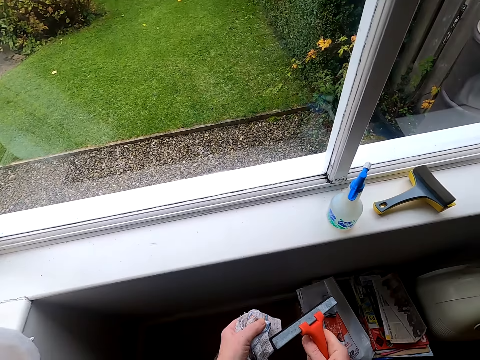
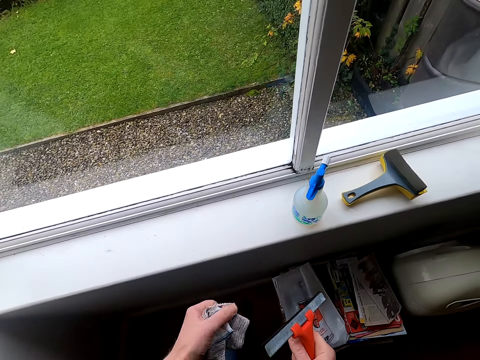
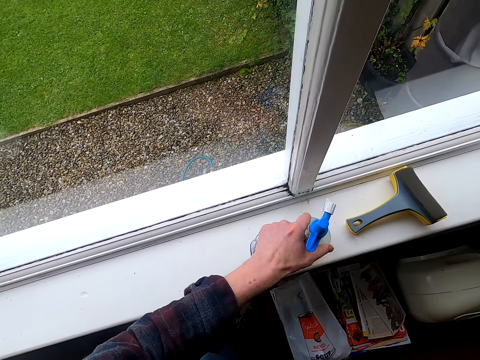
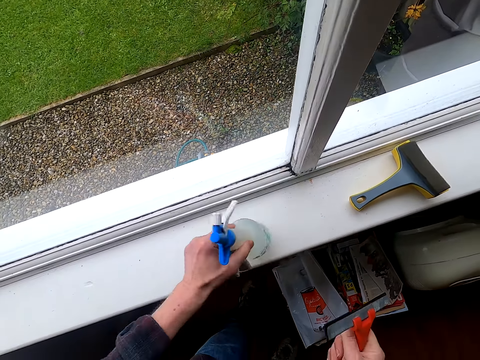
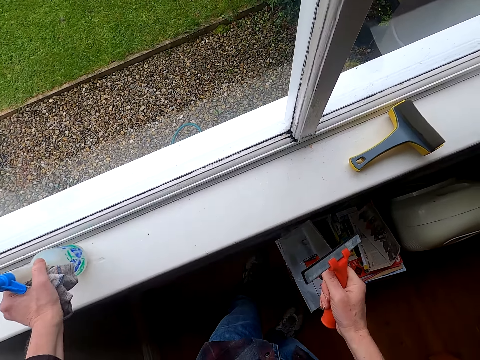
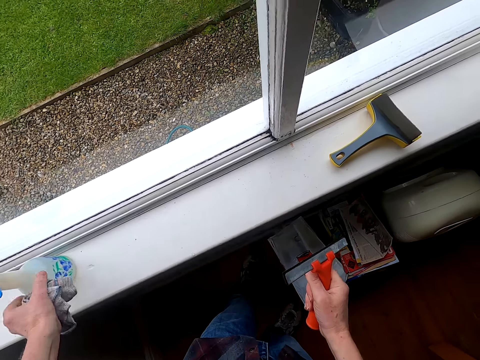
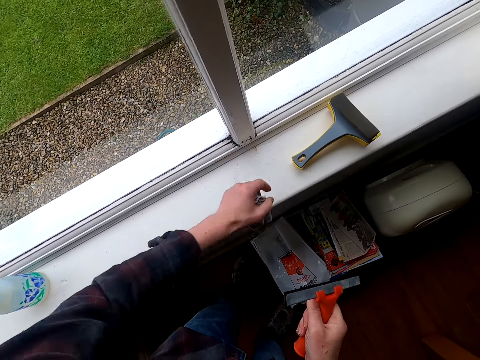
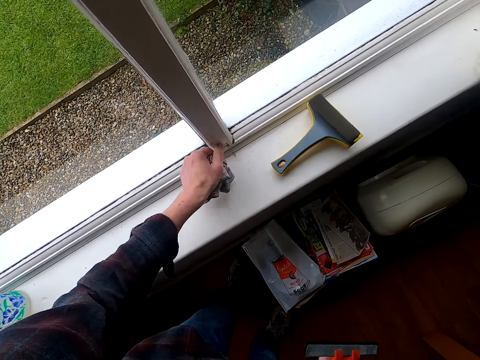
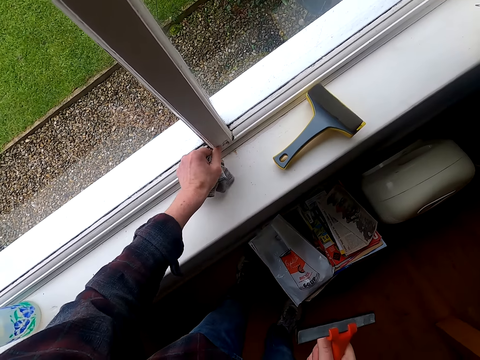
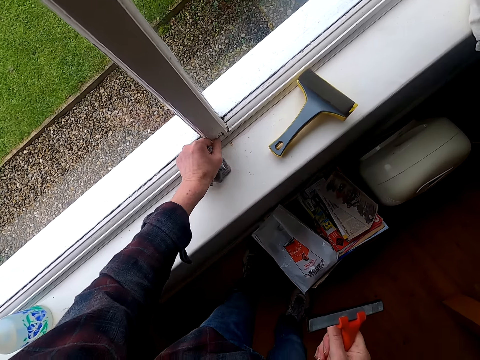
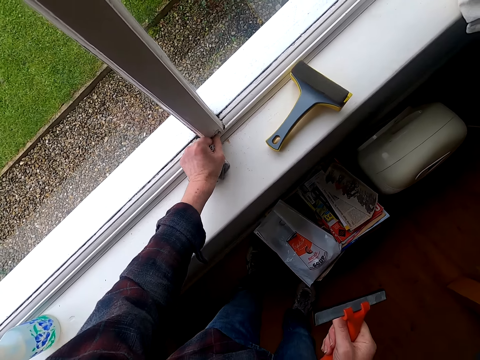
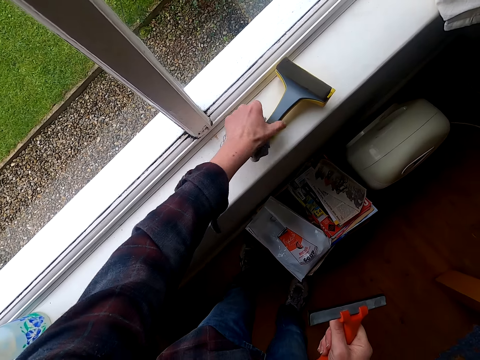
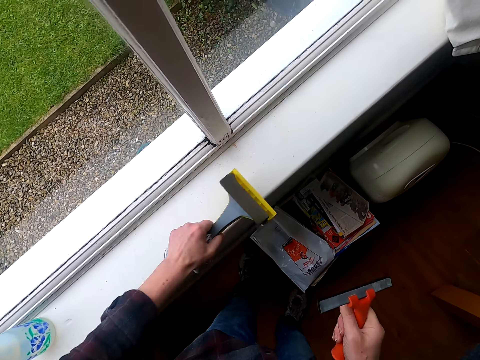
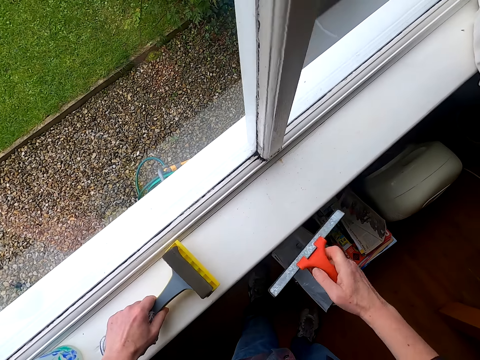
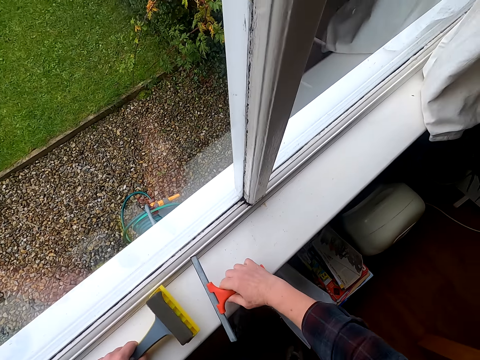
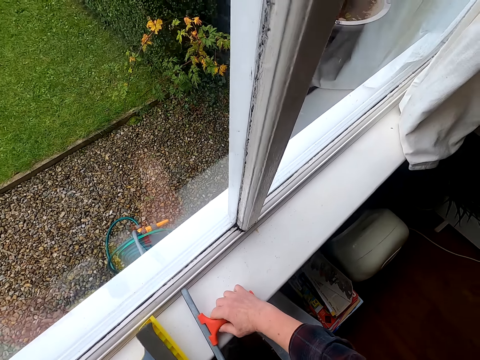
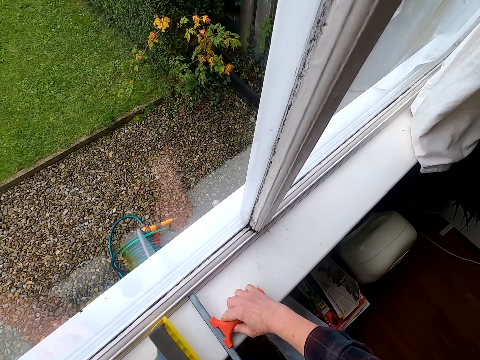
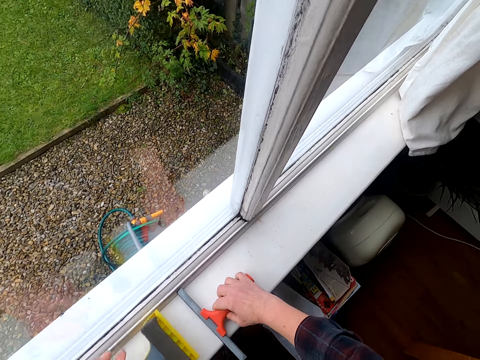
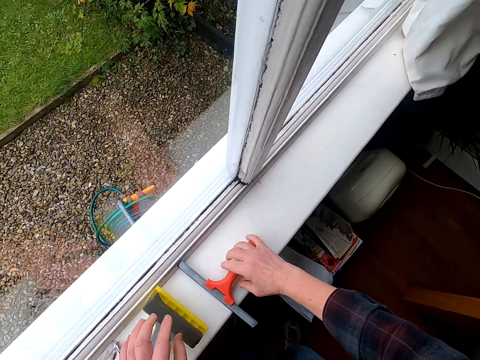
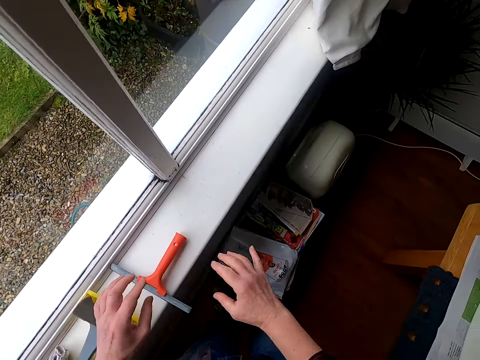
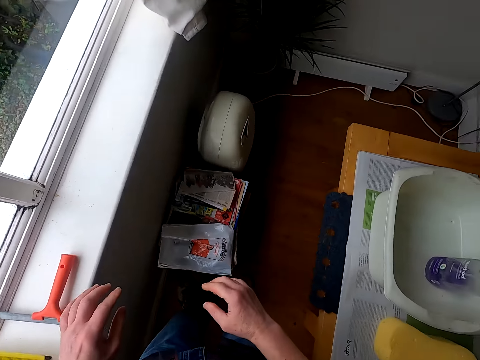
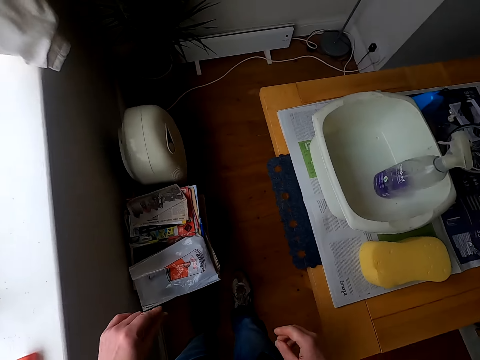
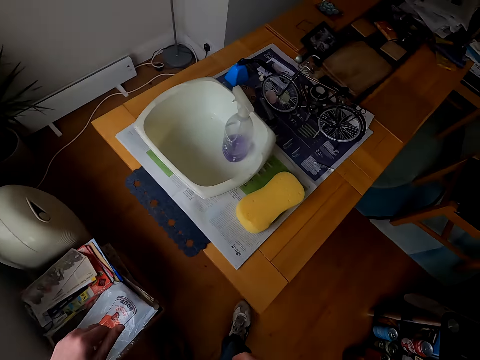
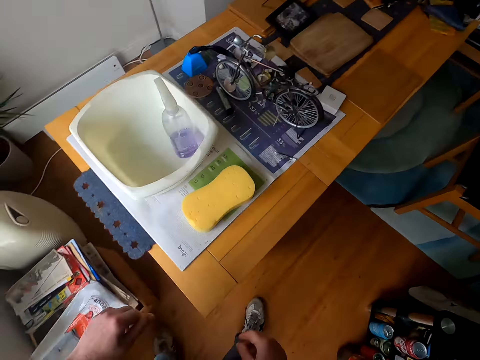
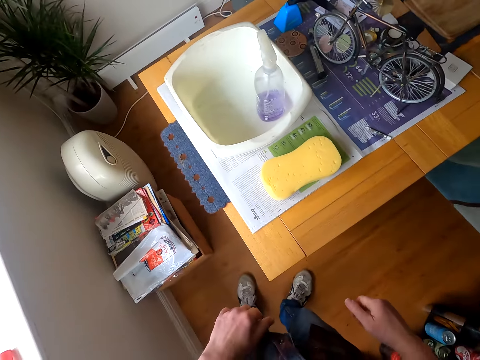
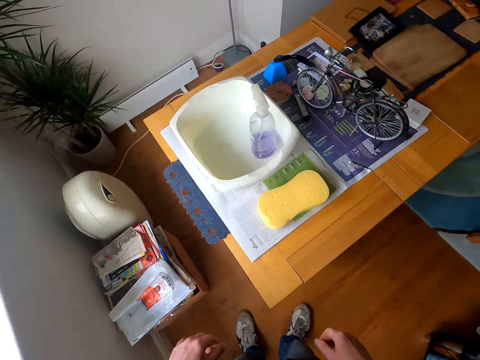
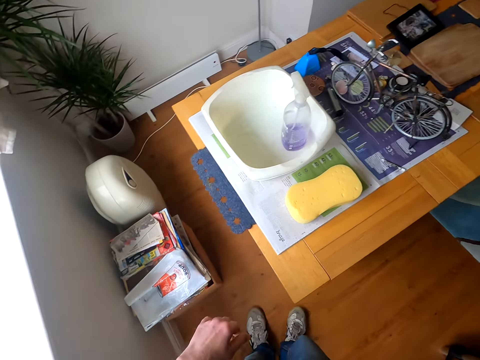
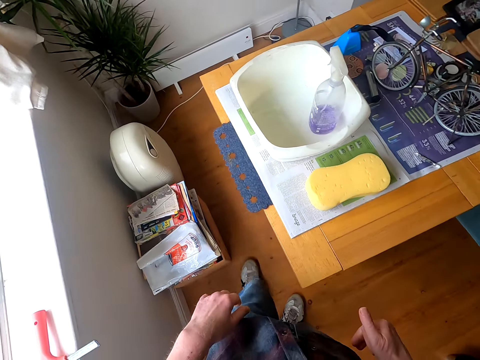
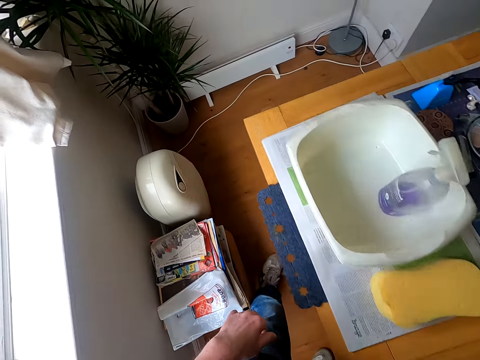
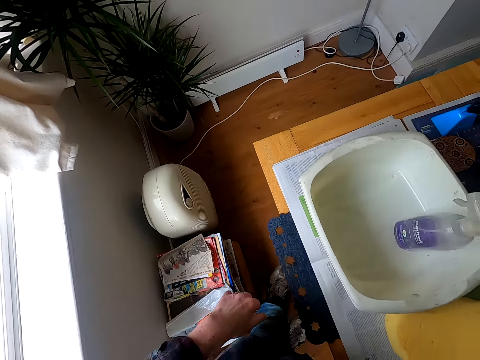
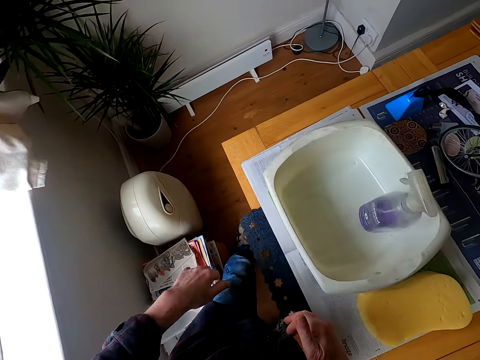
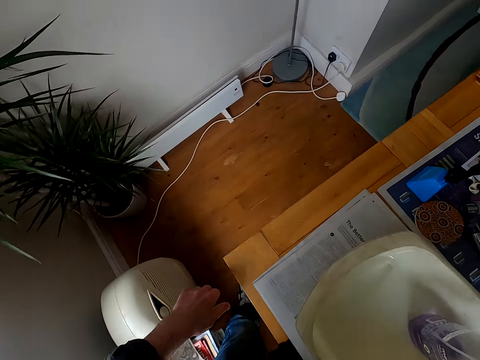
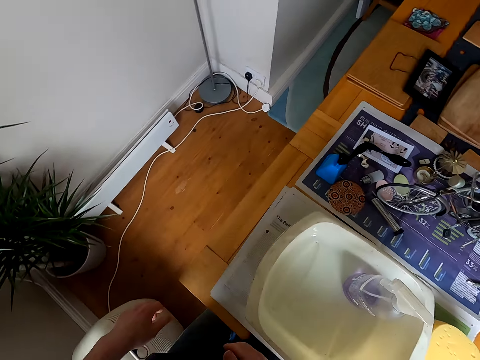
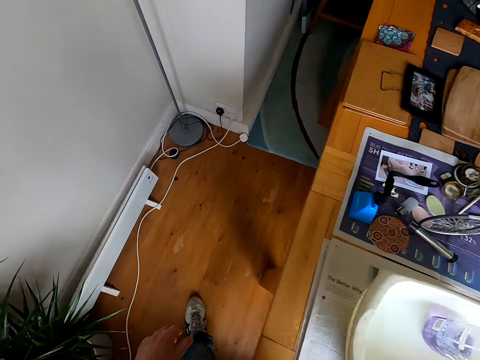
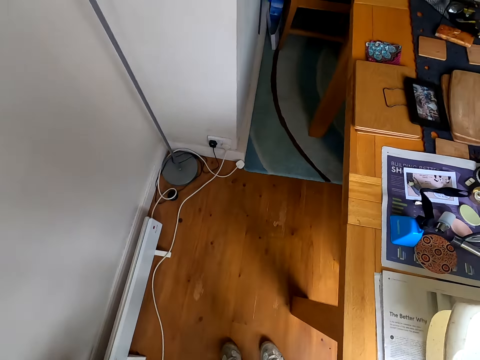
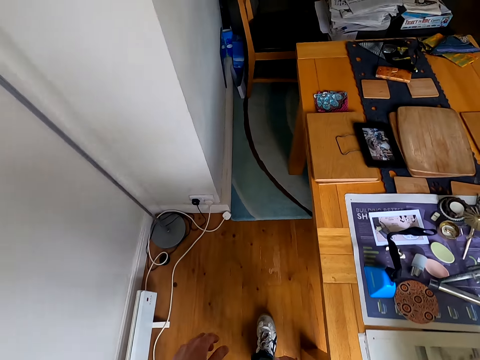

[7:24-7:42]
The camera wearer moves around a room. He holds the spray bottle and moves the bottle. He rubs a window with his hand. He touches the window frame. He holds the squeegee. He picks up the squeegee from the window. He adjusts the squeegee on the window. He looks around the room. He puts down the squeegee on the window. He puts down the squeegee. He walks around the room. He turns to the other side. He looks around the room. He walks around the room beside the table.

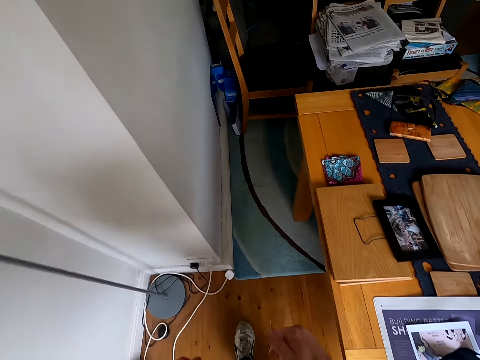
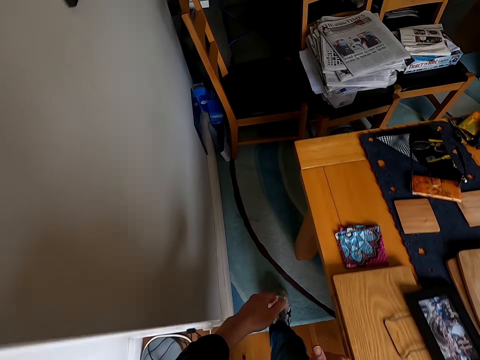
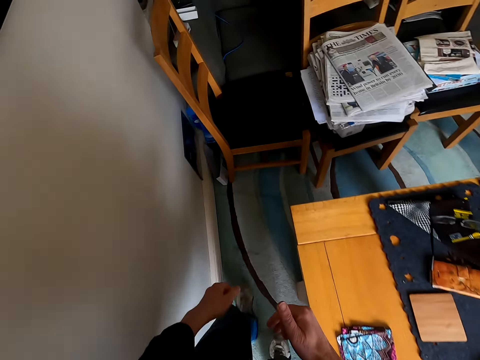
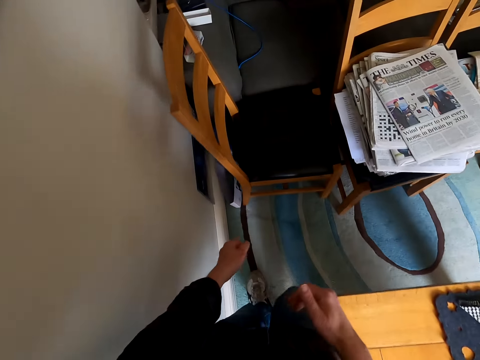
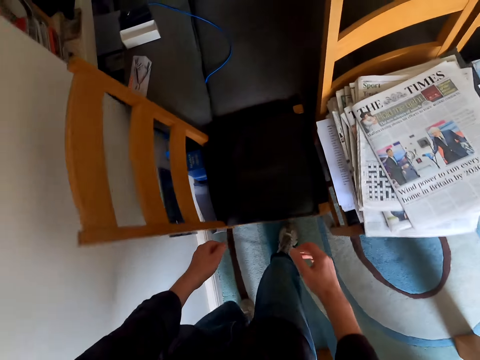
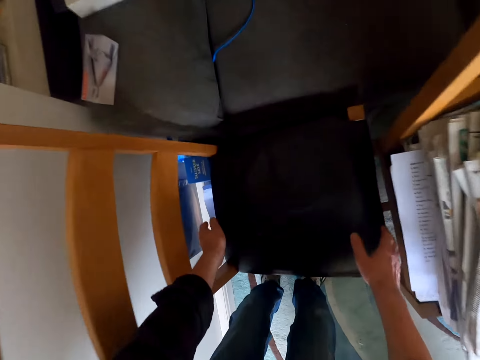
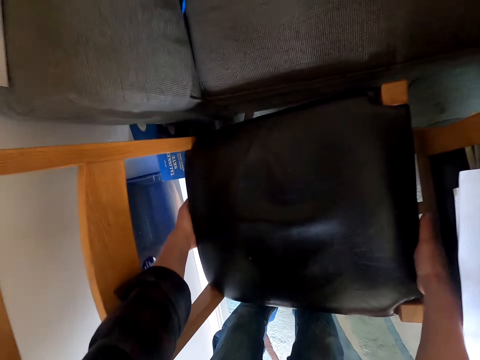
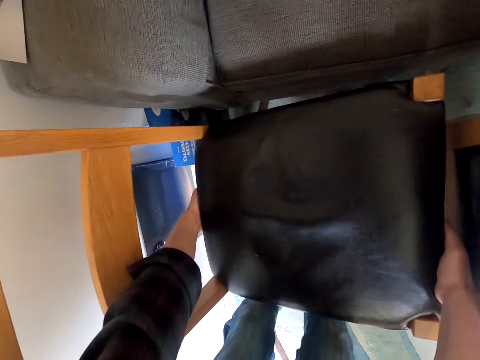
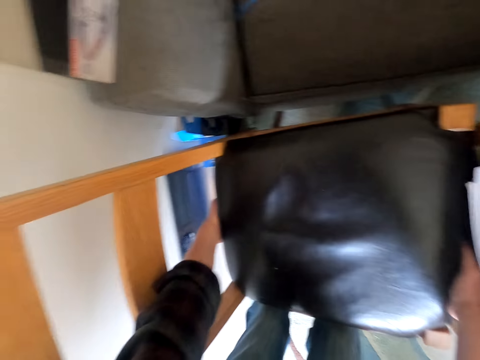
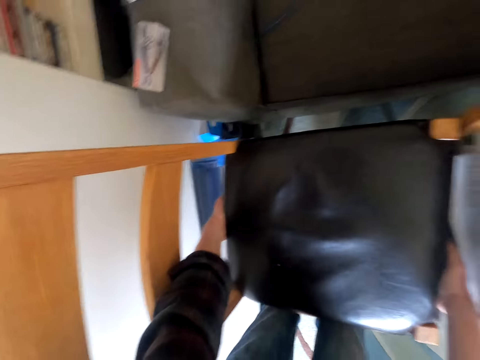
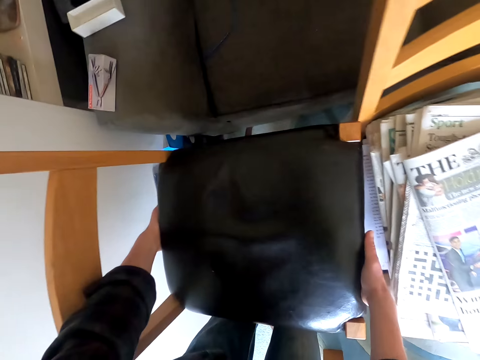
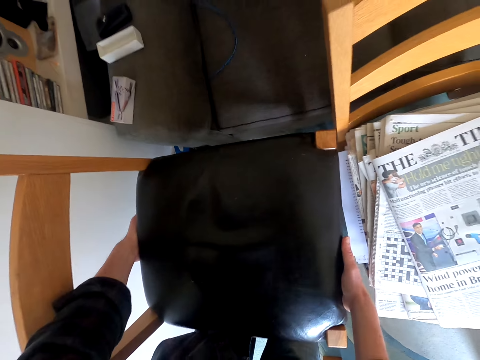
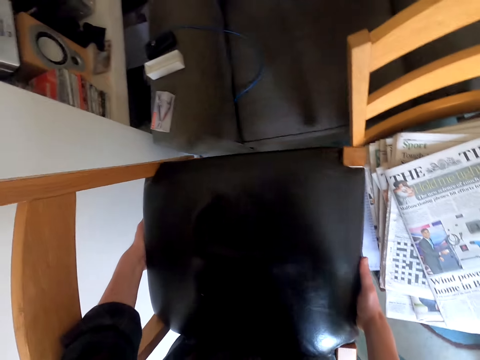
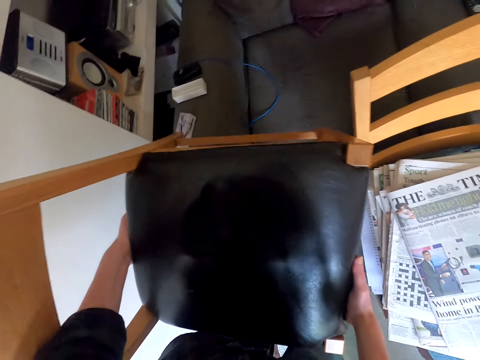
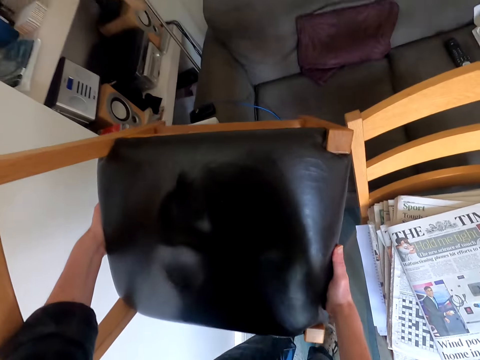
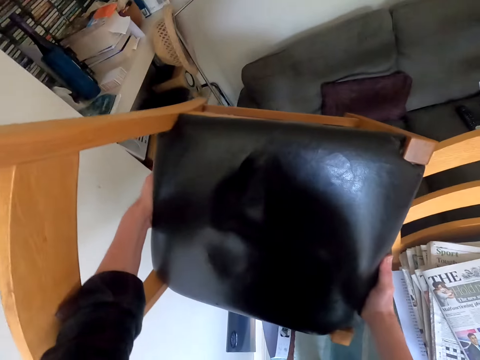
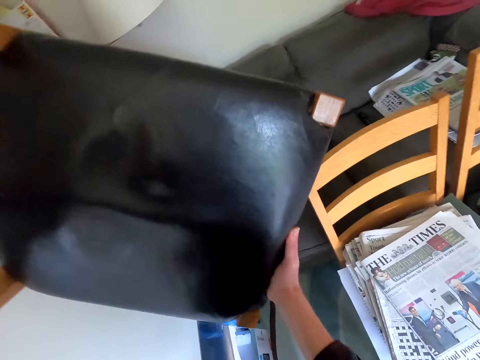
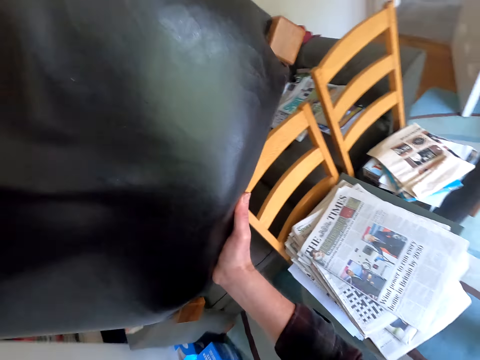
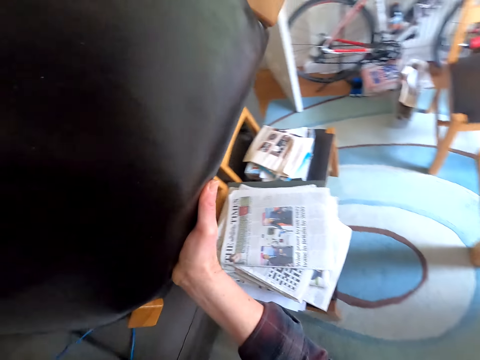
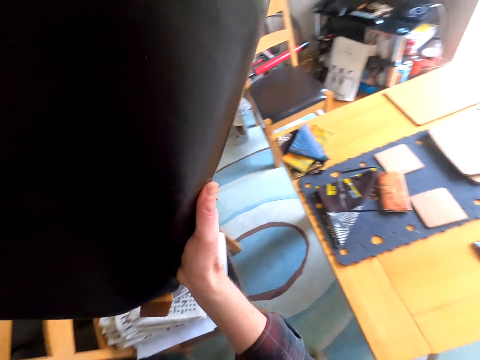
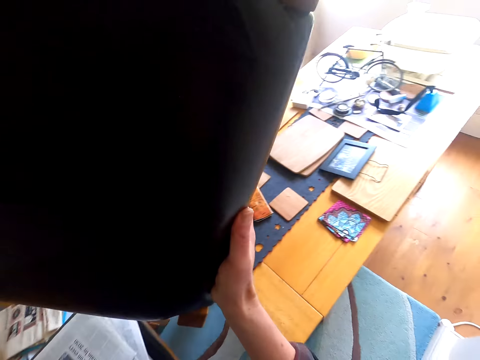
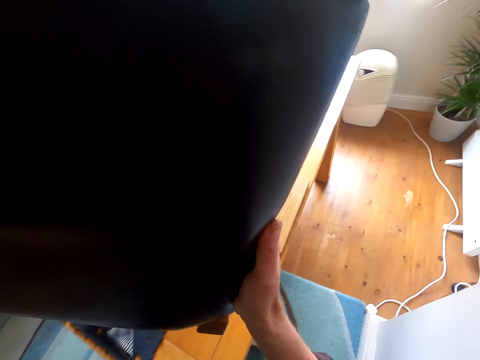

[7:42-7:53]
The camera wearer picks up a chair from the floor. They walk around a room.
